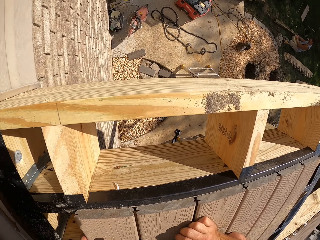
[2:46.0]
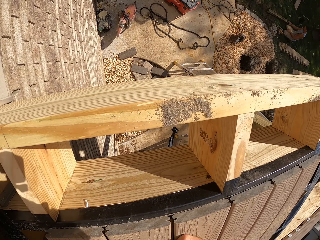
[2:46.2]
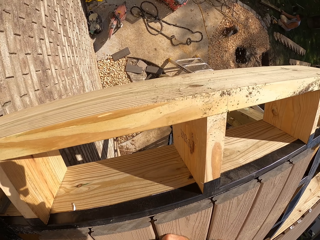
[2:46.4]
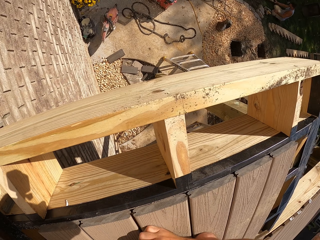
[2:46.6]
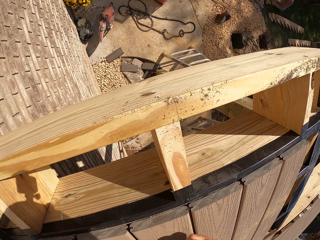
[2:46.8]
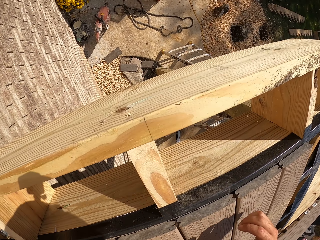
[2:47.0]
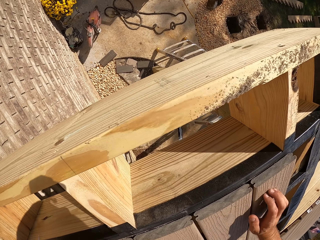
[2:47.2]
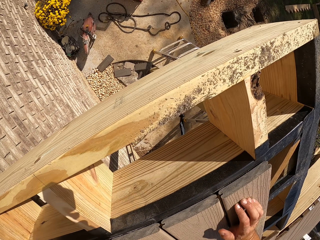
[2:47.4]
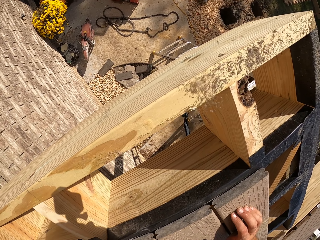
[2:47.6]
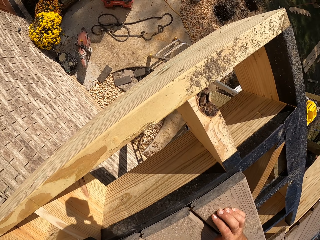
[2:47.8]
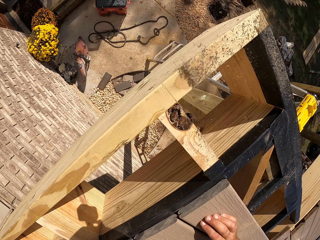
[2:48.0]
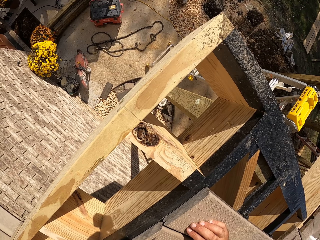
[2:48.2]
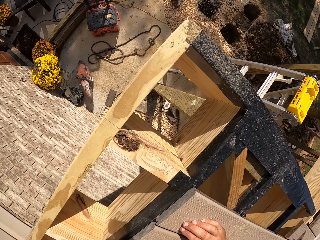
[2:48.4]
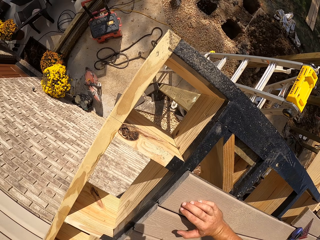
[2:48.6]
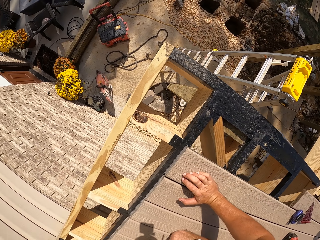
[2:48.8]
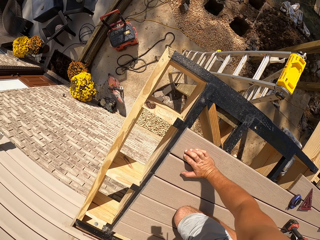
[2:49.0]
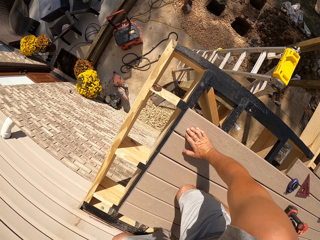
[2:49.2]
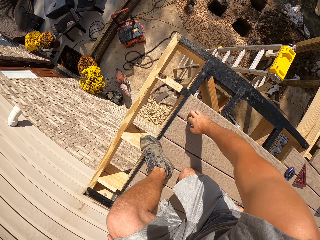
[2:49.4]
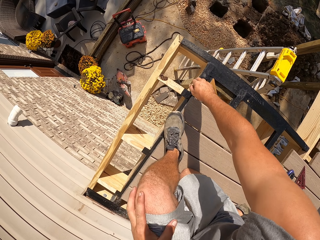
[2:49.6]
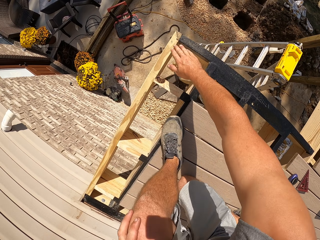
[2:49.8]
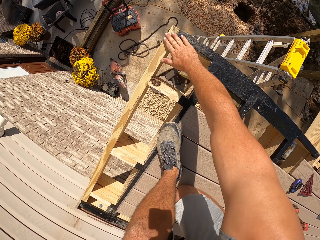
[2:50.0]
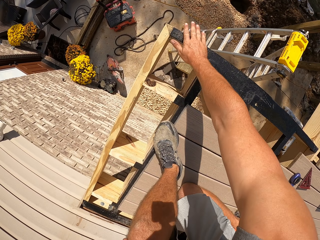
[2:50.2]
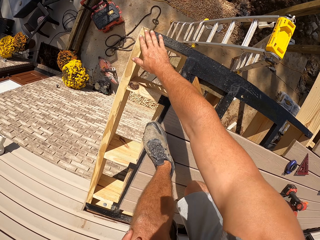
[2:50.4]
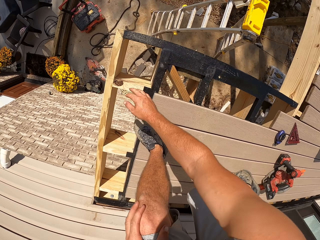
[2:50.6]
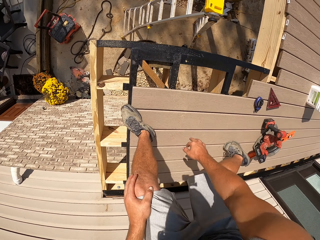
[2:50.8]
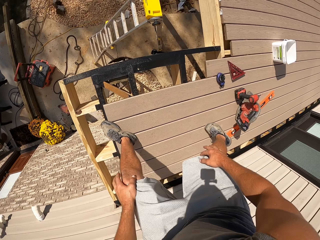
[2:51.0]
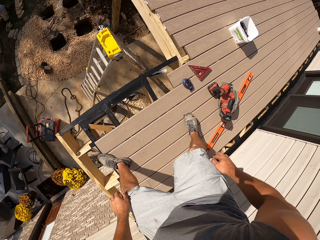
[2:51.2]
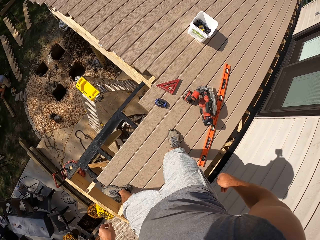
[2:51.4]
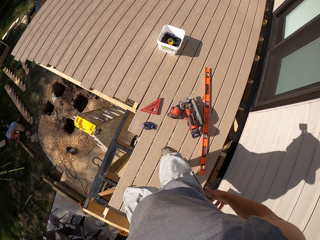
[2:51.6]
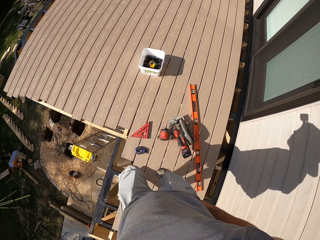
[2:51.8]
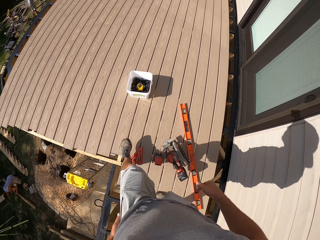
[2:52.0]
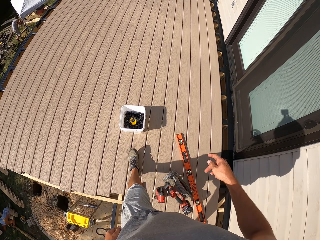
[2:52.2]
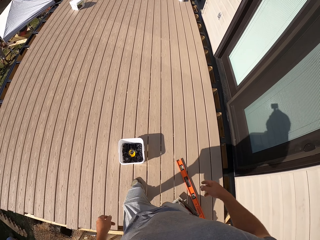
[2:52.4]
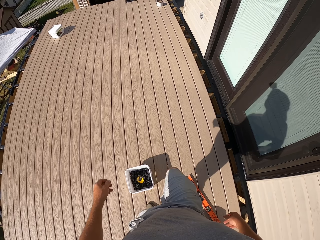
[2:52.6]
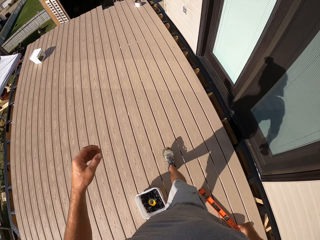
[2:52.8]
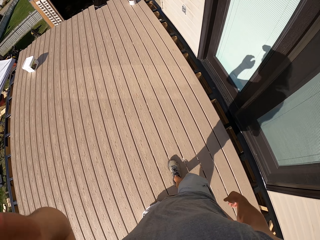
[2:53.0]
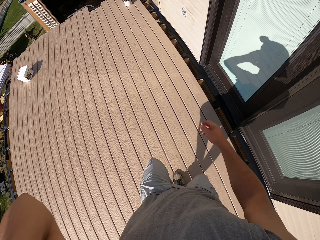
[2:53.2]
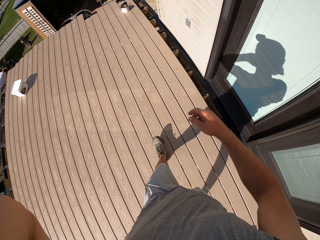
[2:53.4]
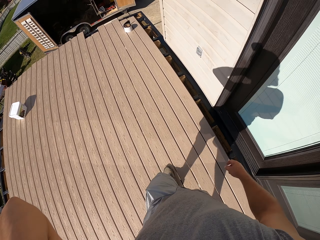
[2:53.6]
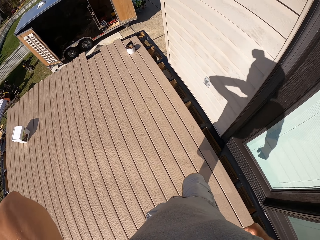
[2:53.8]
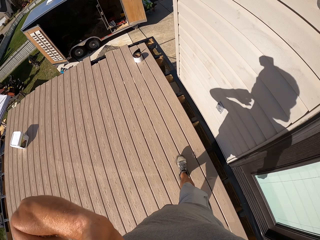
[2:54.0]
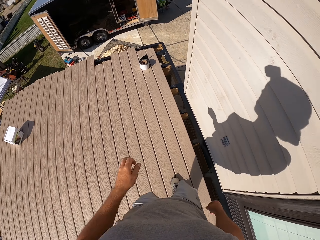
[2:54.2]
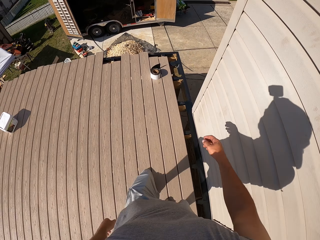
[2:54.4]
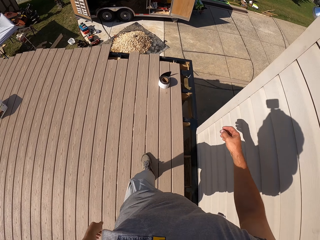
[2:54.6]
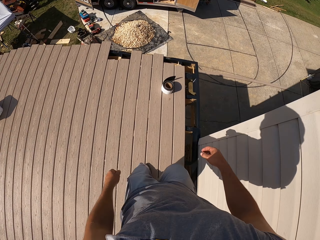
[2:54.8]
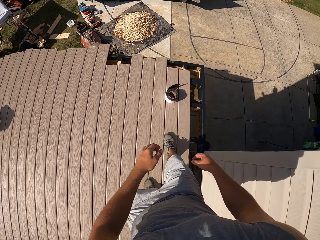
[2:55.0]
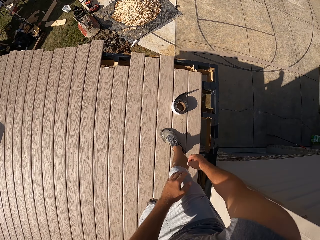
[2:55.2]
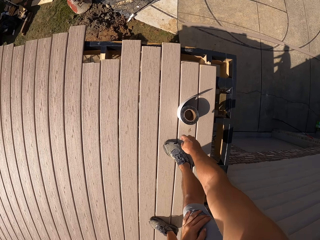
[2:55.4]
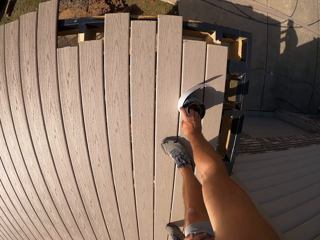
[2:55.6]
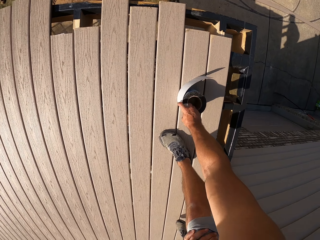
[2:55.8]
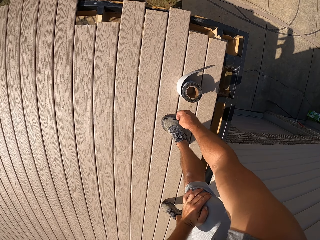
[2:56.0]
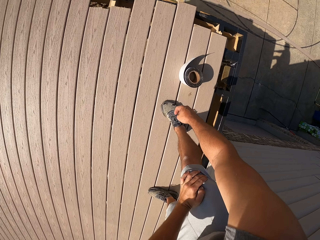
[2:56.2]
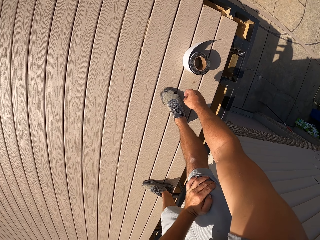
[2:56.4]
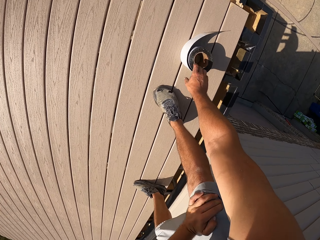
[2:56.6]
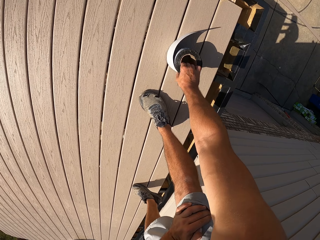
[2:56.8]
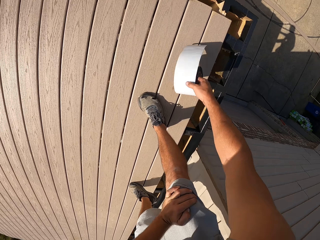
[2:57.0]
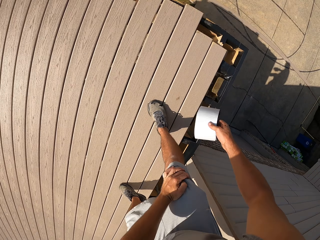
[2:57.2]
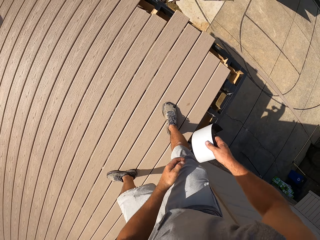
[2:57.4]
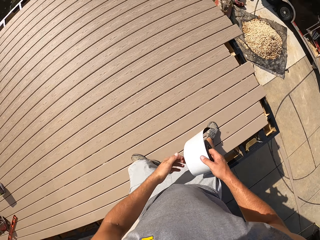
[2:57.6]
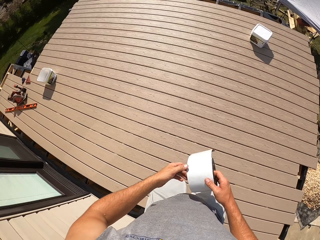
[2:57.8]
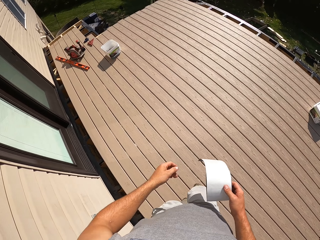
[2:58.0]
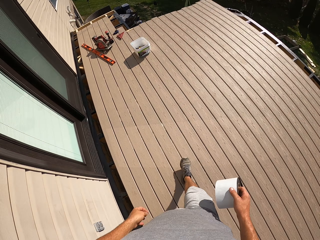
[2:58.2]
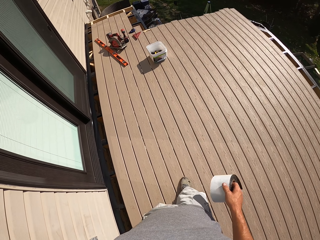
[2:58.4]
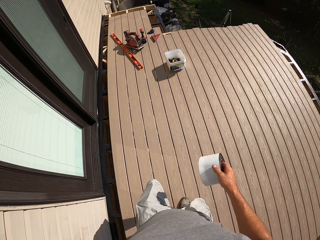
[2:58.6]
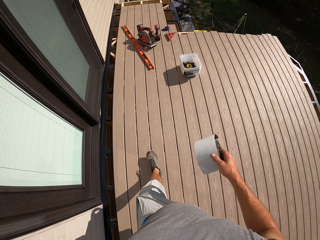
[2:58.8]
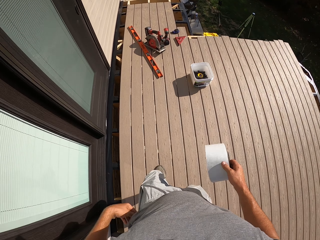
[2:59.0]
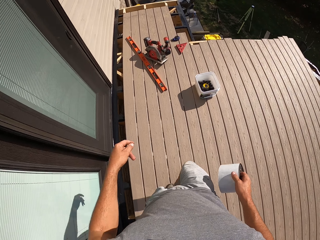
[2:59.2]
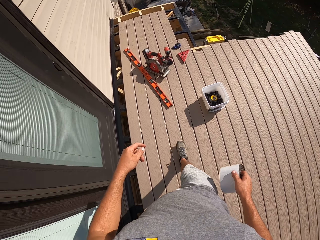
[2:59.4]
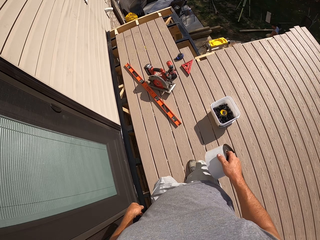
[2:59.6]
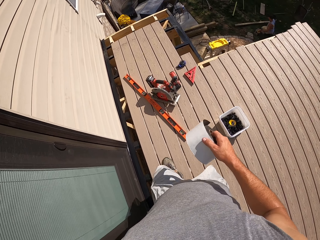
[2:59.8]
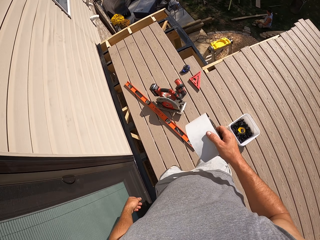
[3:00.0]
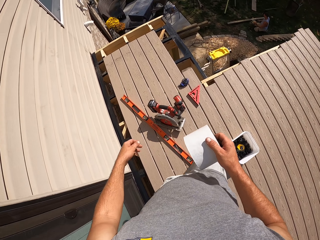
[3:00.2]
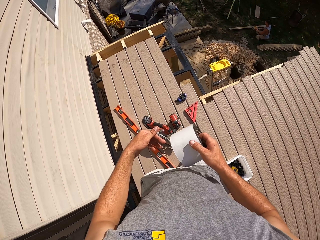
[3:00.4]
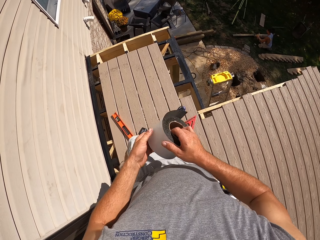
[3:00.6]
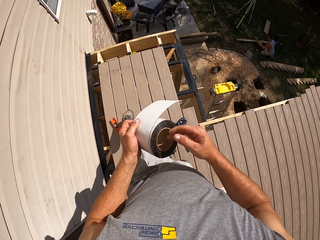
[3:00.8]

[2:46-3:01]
The camera wearer wipes some dust. They blow some dust. They wipe the timber. They walk on the timber. They turn around. They pick up the tape on the timber. They walk on the timber towards a tool.

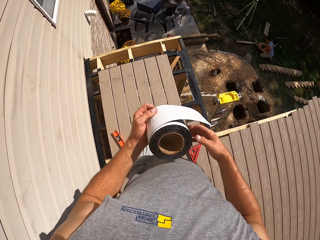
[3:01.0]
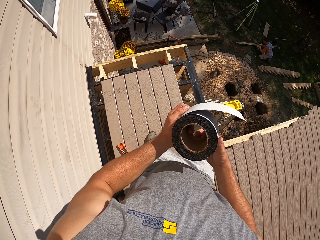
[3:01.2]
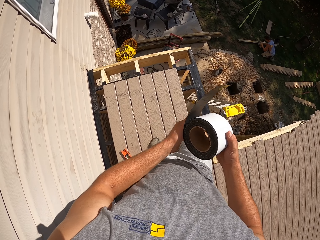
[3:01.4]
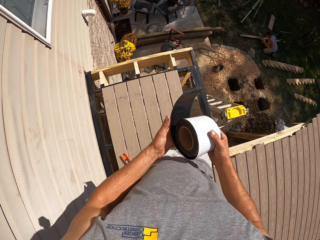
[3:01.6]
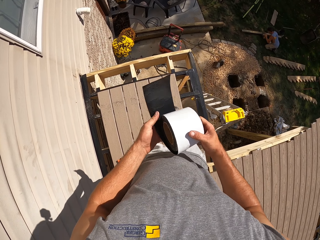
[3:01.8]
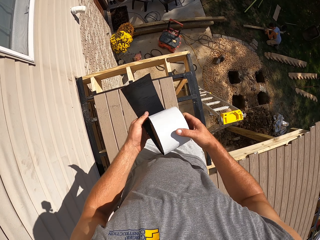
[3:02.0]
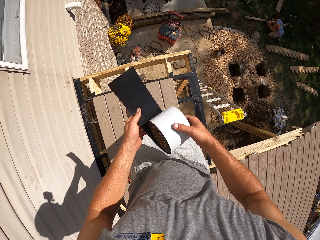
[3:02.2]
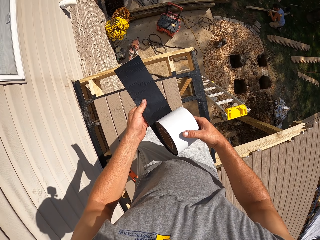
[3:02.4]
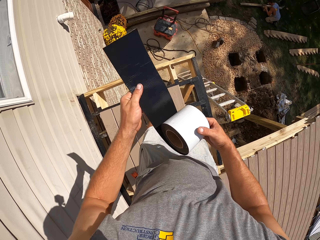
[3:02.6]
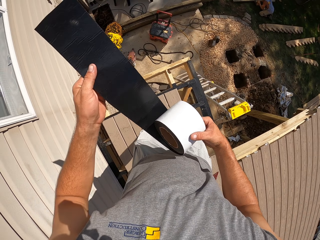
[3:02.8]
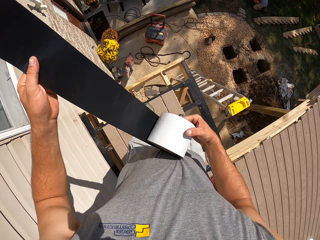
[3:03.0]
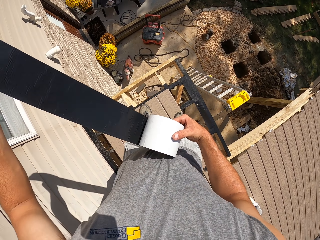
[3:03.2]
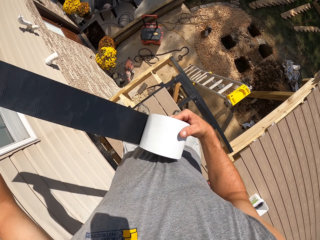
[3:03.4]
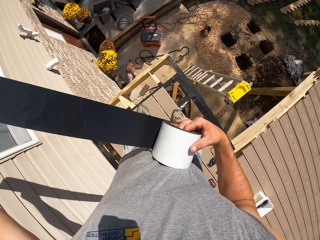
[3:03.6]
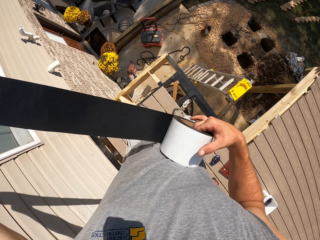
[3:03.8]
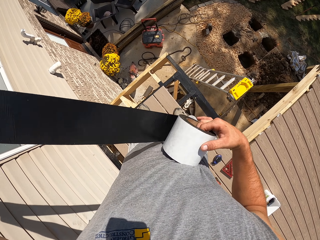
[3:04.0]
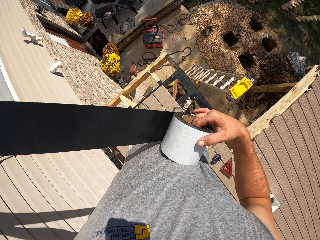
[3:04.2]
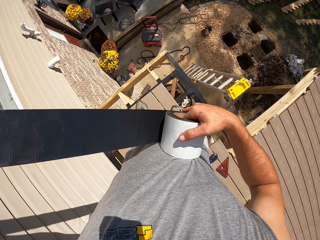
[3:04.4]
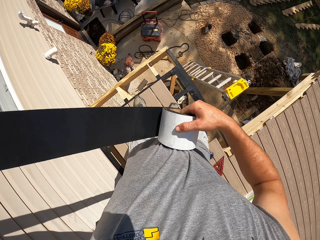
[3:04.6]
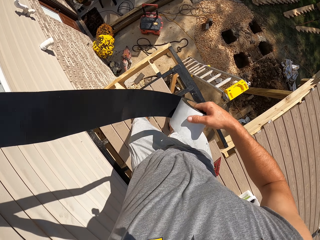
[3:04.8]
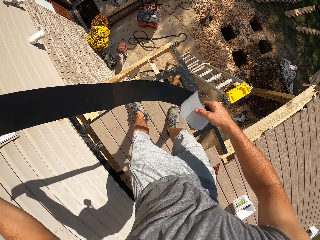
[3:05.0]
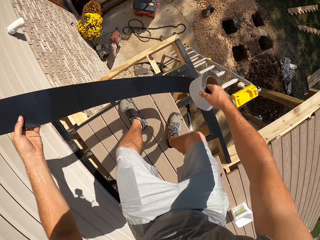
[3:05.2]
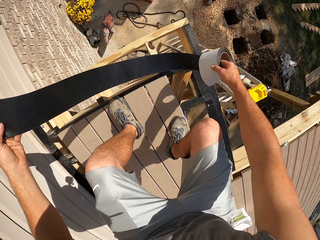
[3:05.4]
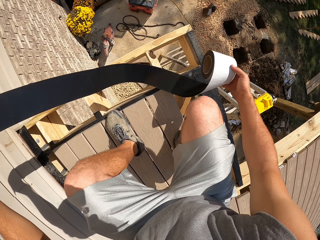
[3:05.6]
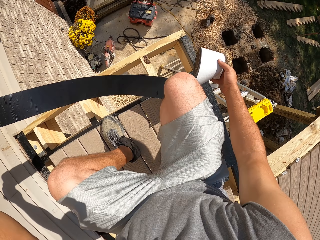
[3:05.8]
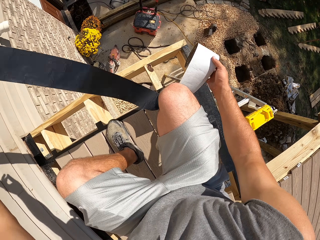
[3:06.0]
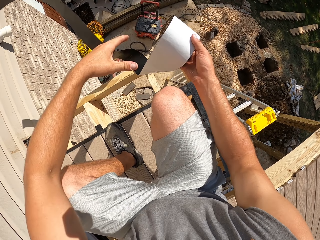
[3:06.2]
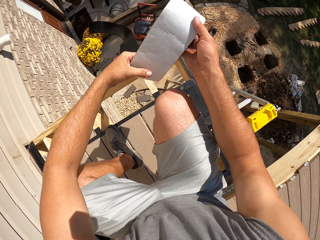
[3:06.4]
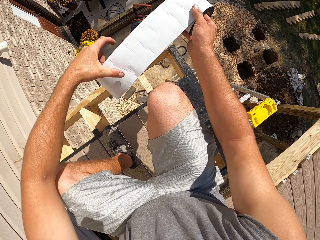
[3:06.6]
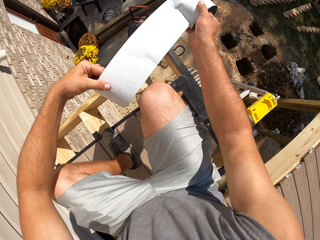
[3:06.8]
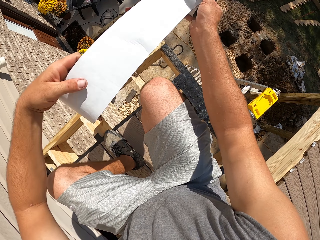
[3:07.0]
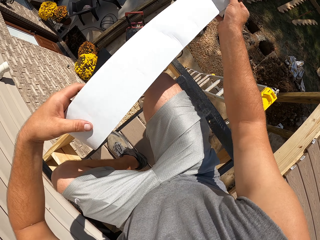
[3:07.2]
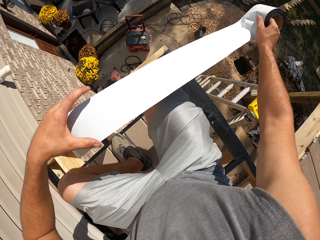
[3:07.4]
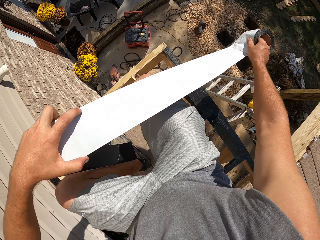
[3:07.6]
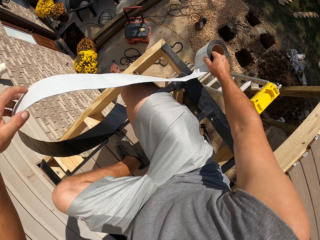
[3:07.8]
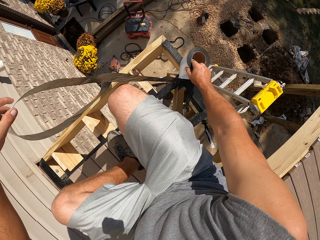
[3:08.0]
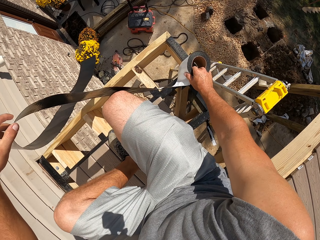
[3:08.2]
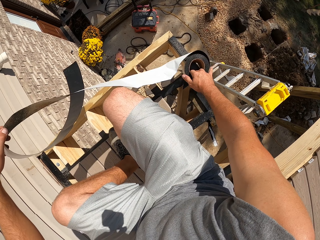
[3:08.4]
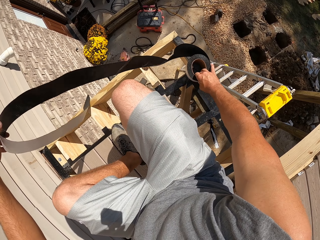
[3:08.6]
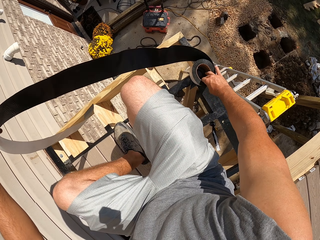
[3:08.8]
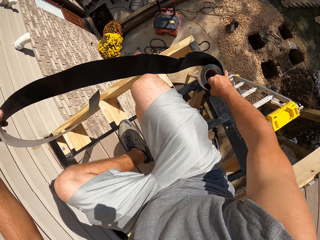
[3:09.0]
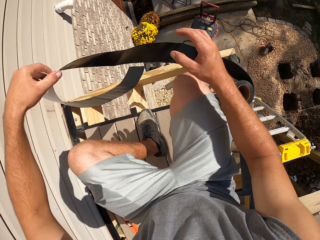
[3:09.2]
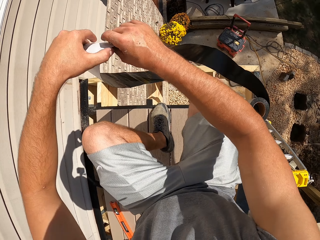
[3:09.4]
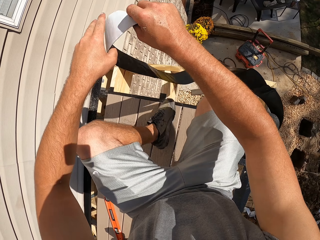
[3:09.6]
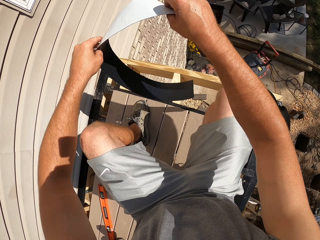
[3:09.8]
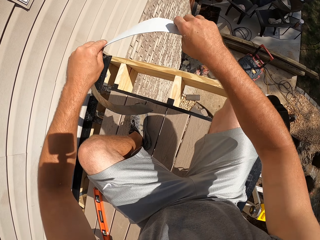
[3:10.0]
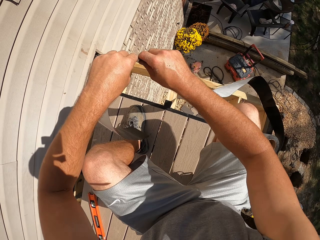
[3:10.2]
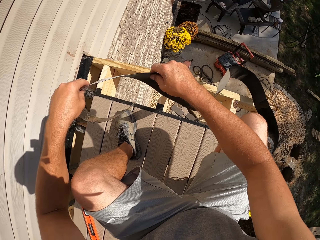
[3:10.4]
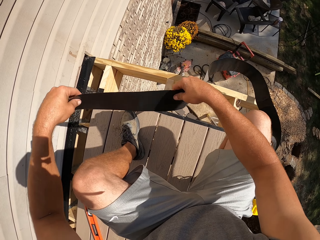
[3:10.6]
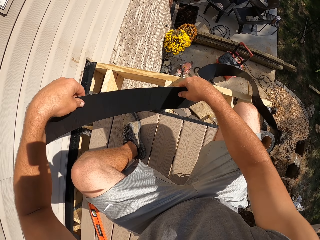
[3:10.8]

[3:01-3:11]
The camera wearer rolls out the tape. They put the tape on the timber. They bend down. They roll out the tape. They place the tape down. They touch the timber.
